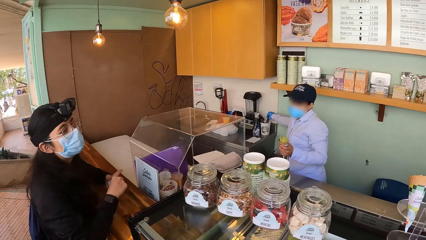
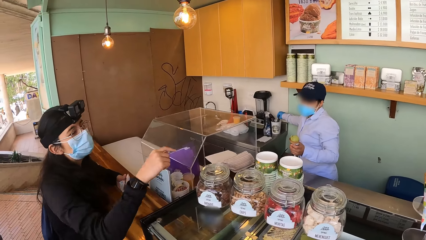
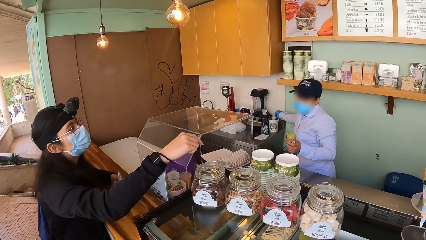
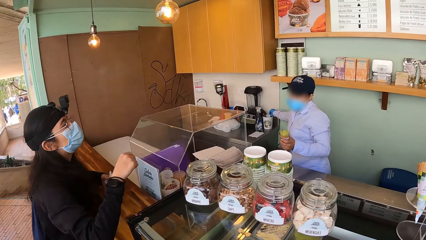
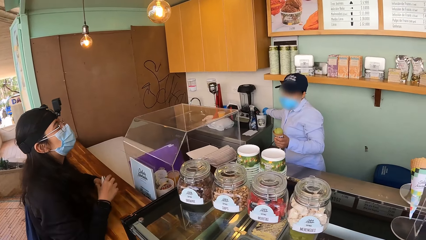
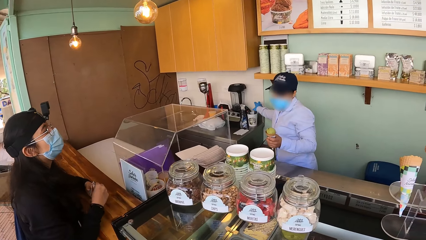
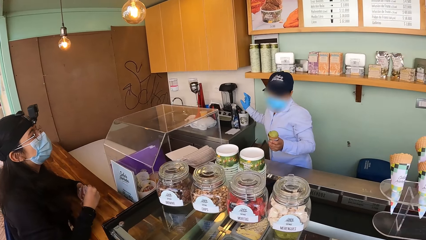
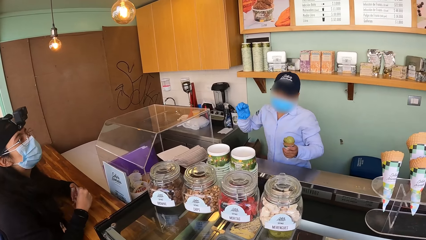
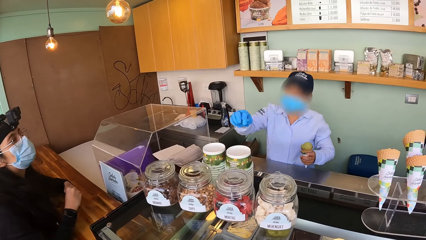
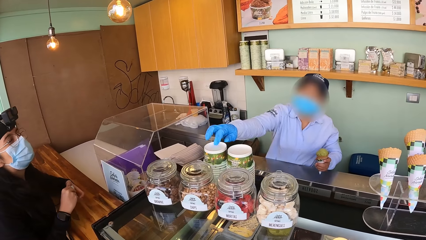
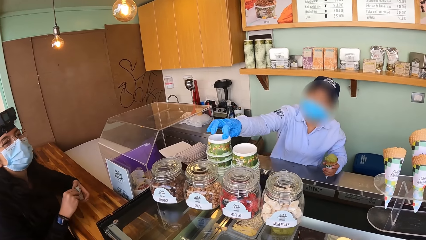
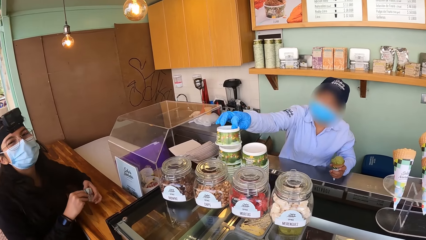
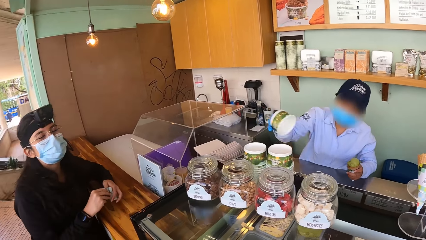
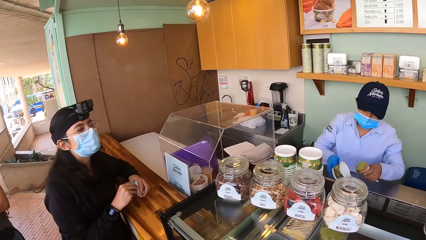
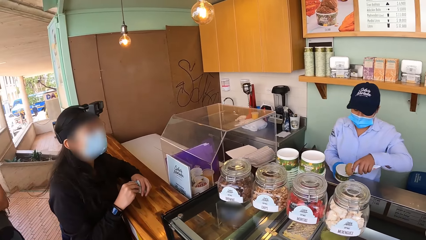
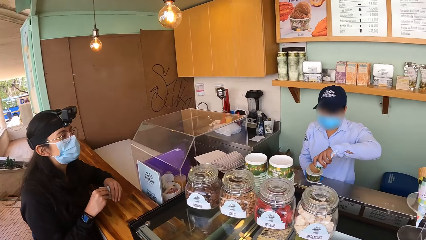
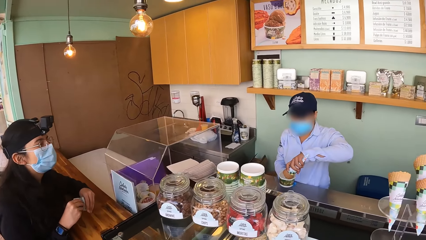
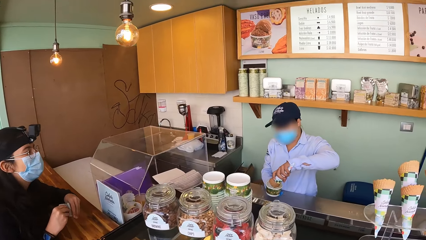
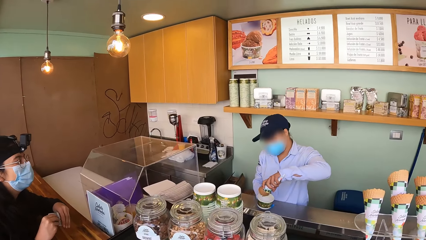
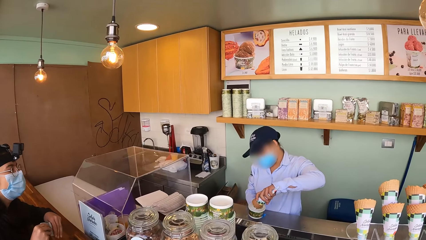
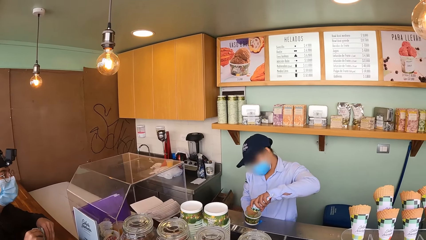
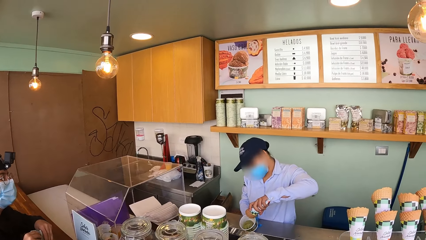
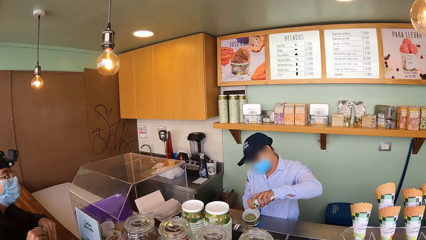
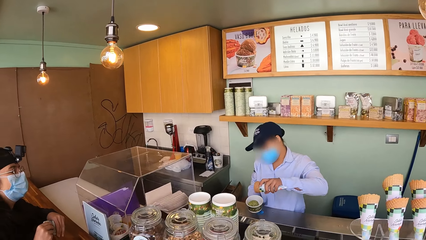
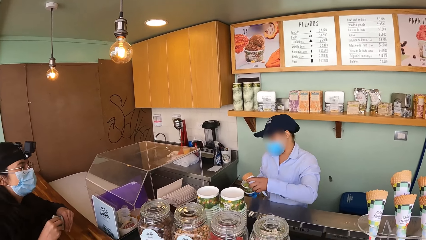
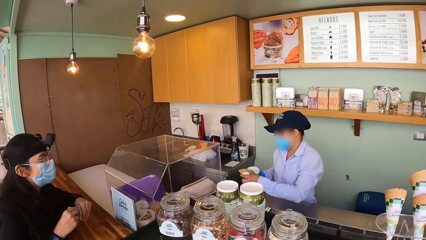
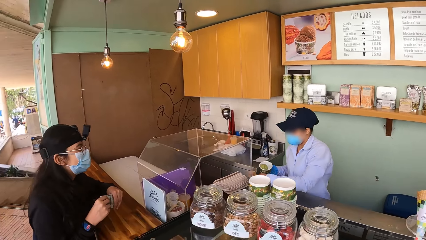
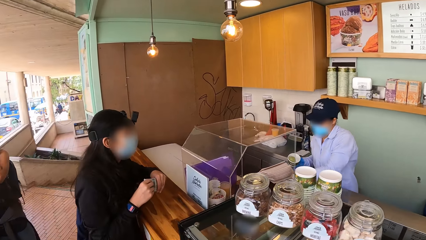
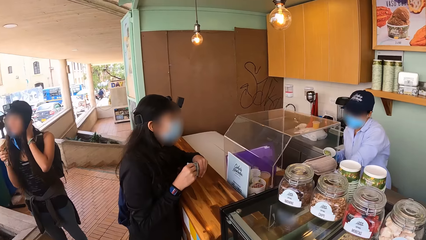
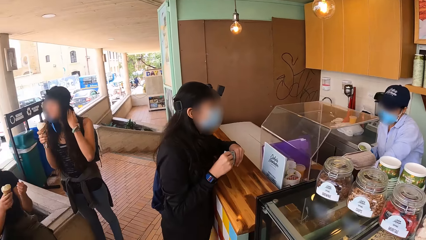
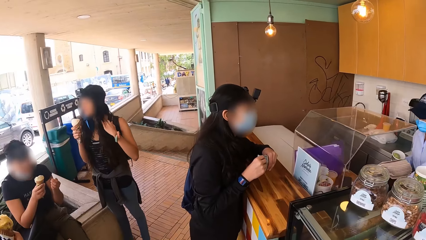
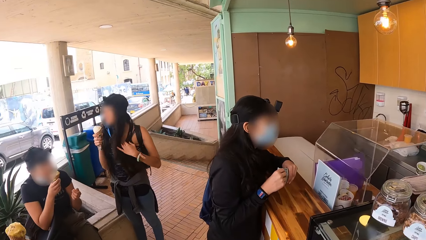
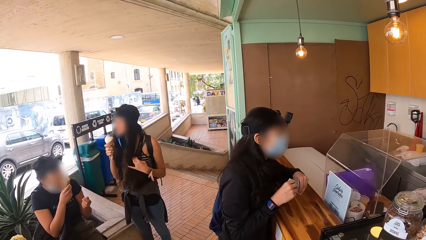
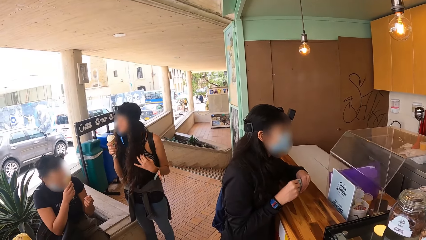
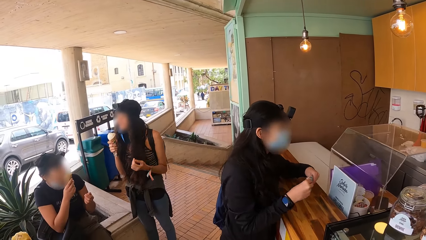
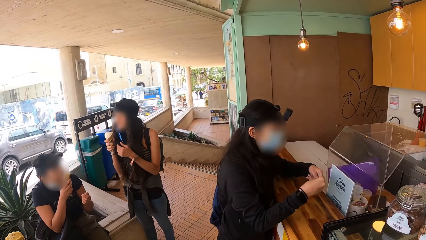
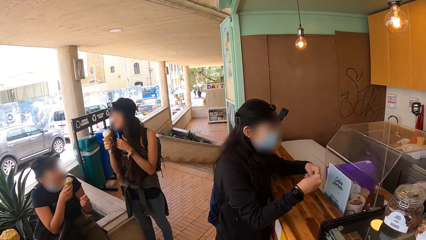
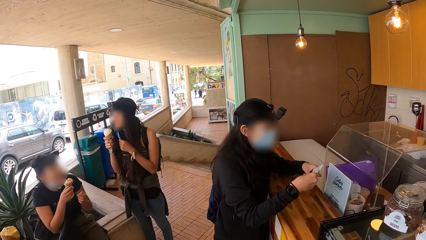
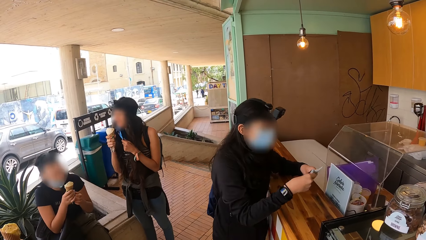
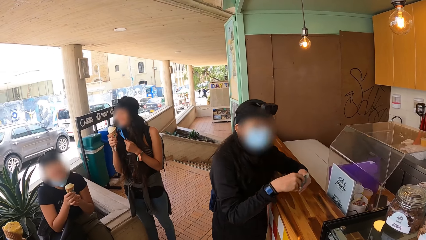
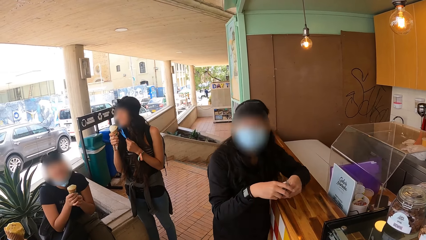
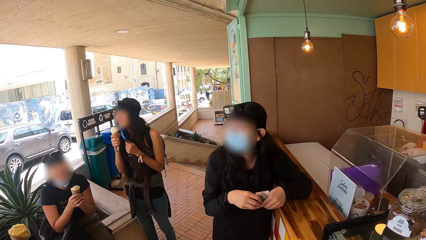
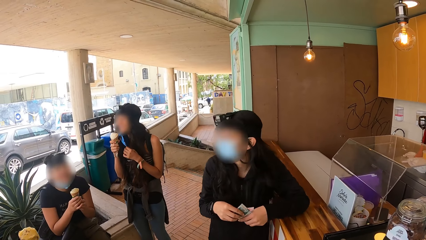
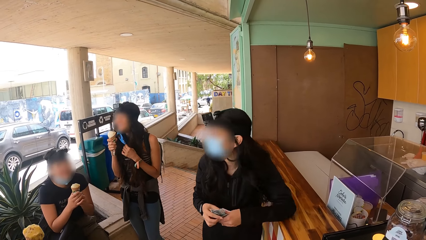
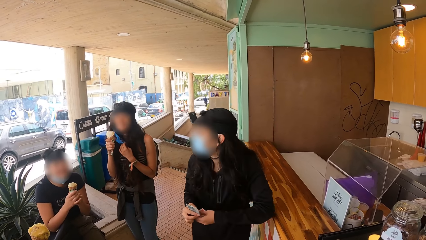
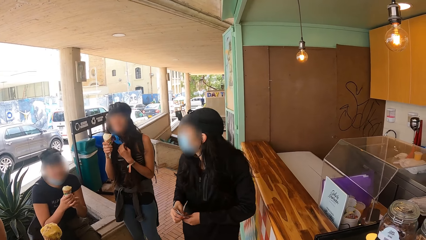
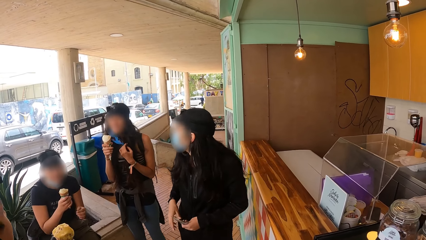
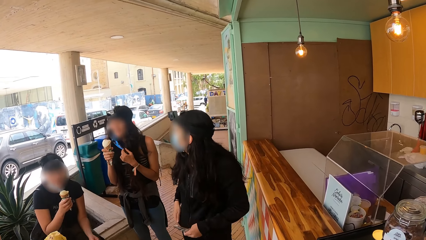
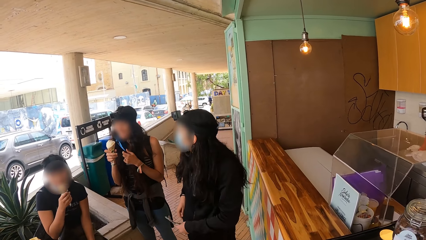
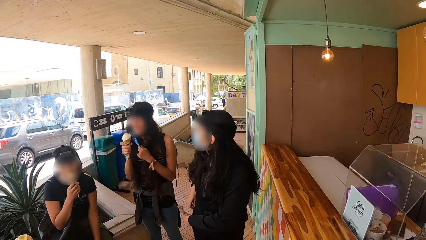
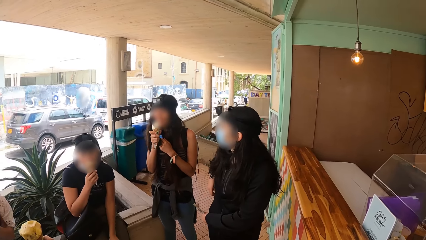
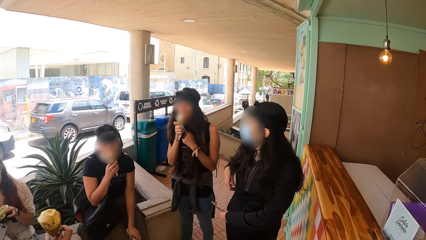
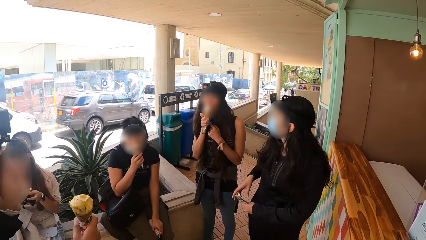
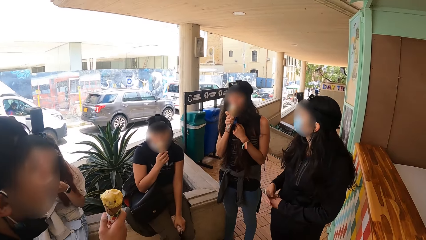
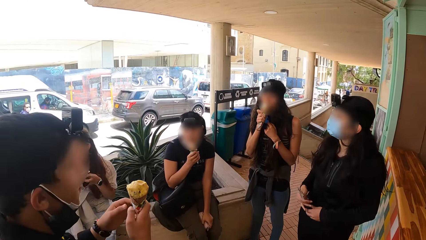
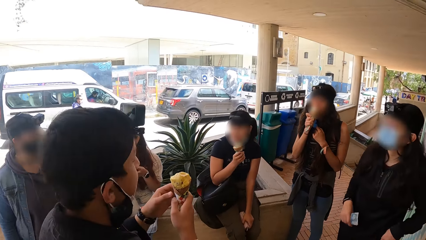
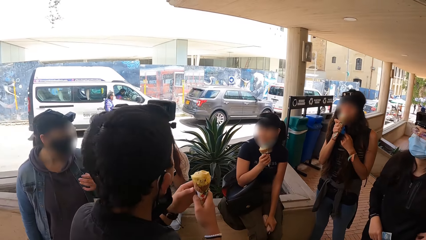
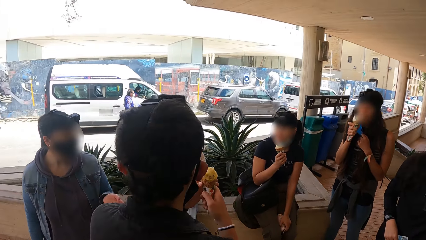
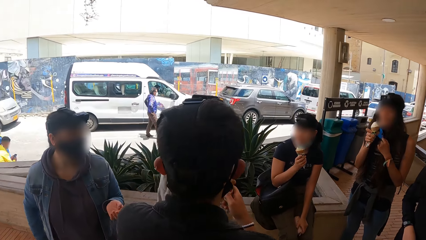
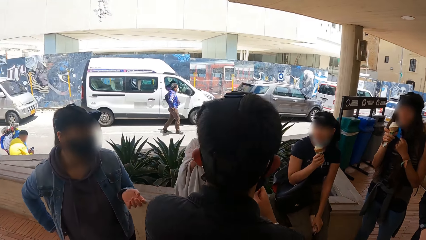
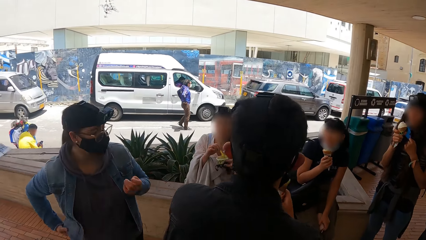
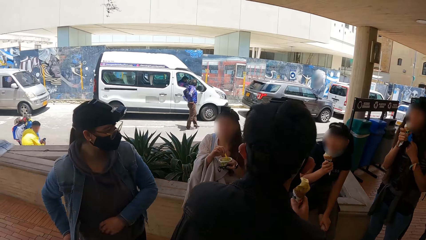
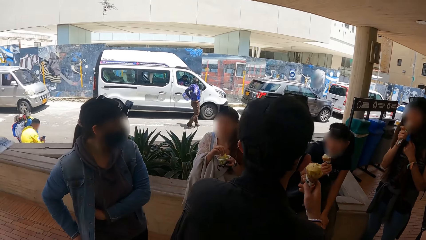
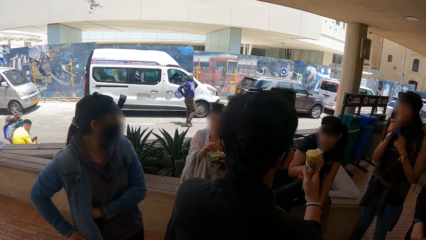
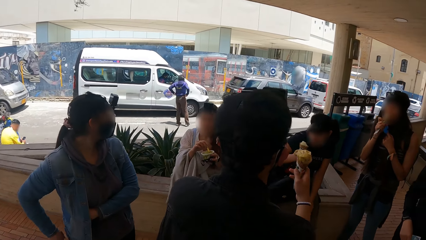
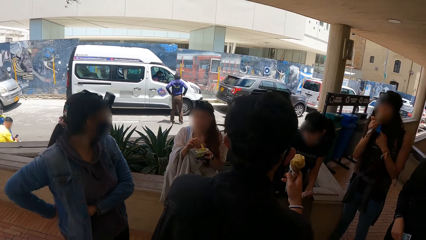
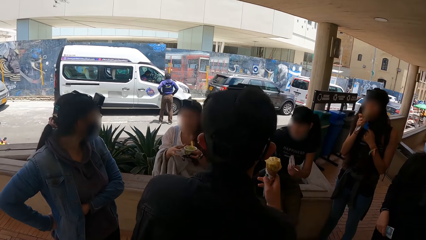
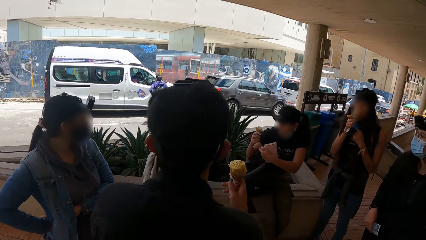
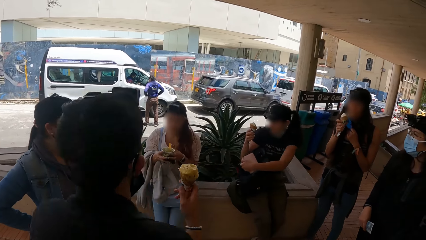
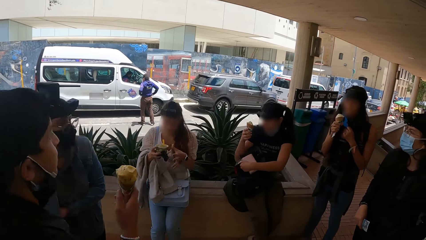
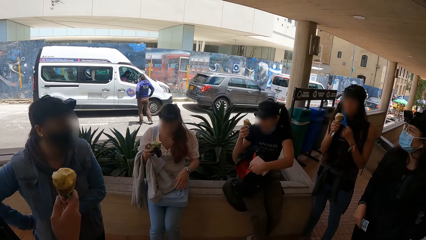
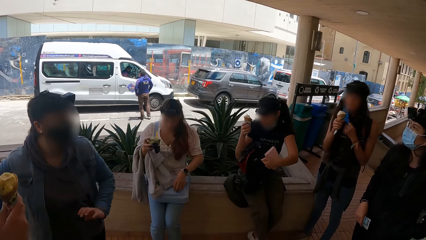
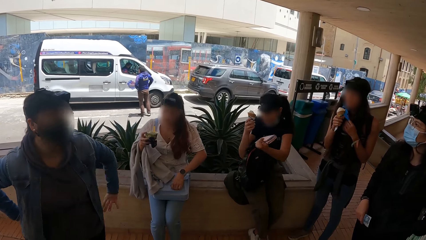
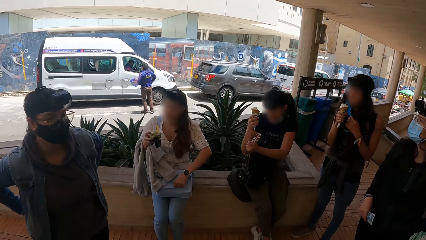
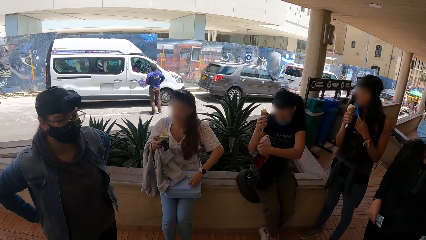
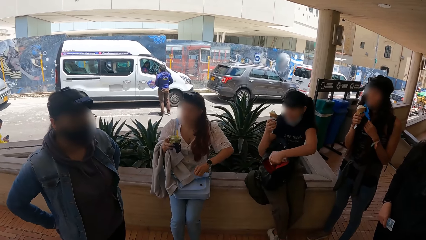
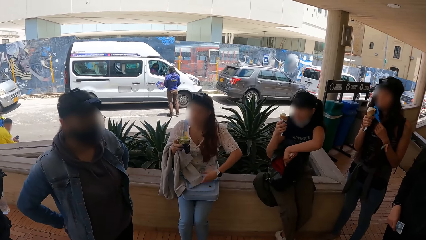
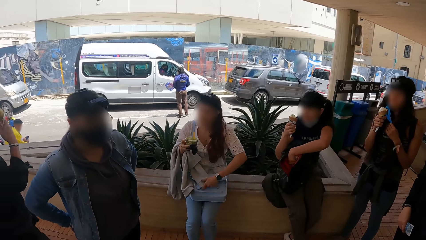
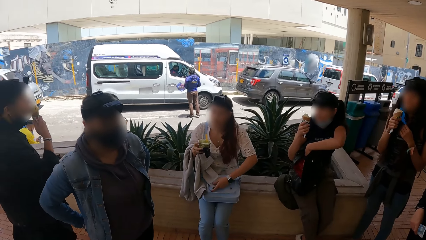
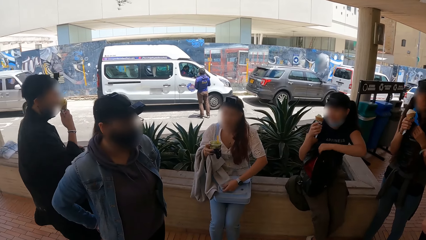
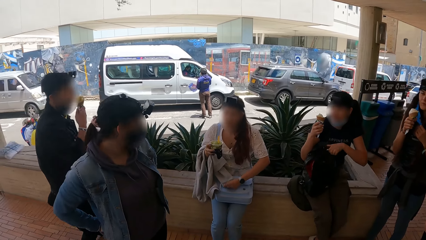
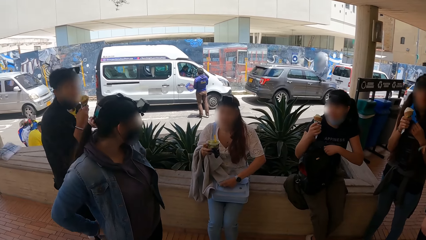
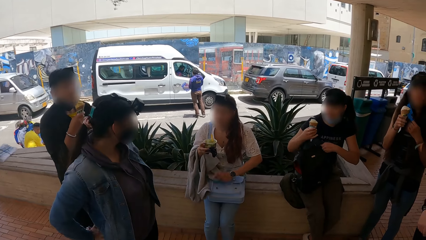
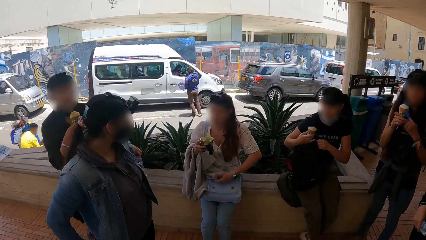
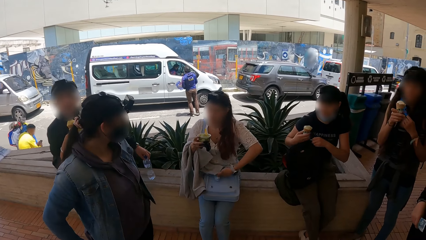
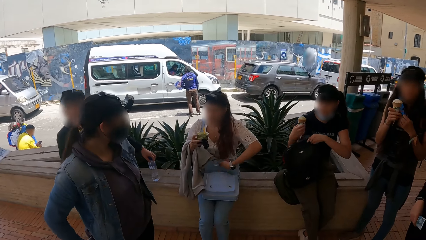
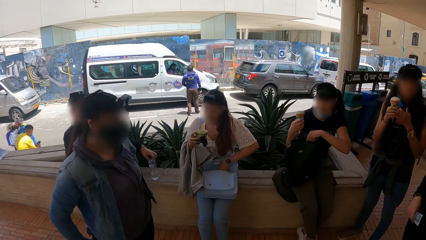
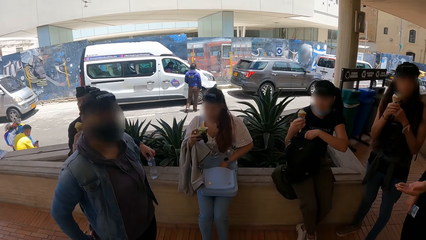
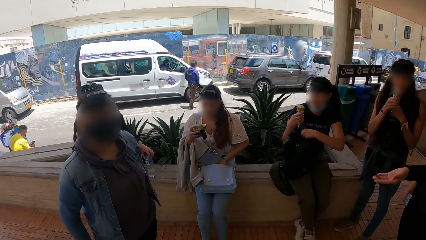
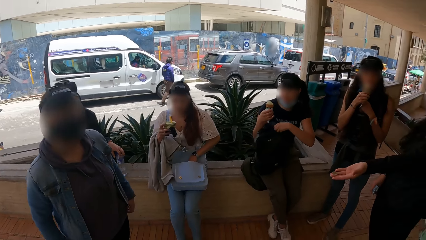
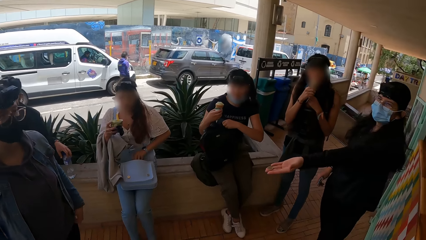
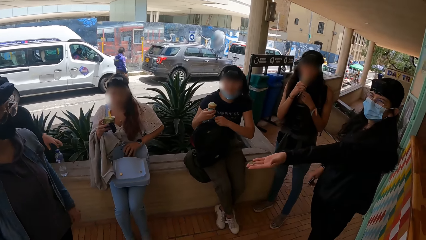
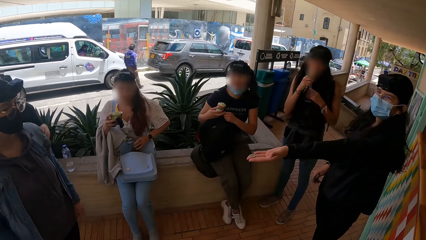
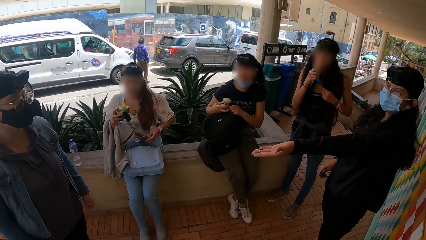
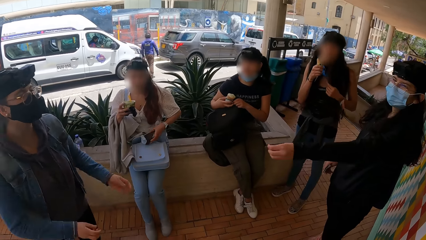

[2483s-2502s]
The camera wearer stares at the counter. A woman interacts with another woman. The camera wearer looks at her left hand side. She looks around. She takes the video. She looks at a person.
